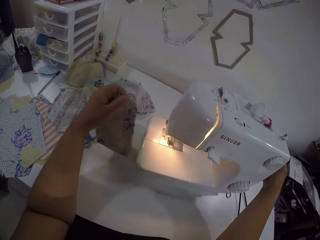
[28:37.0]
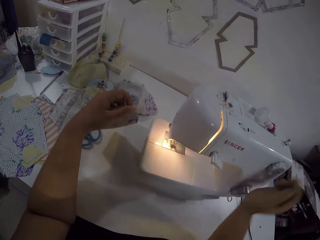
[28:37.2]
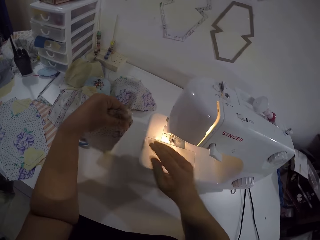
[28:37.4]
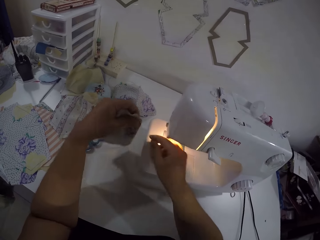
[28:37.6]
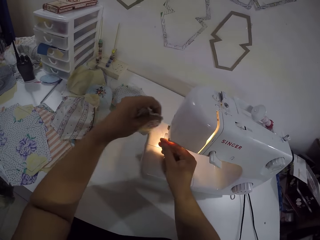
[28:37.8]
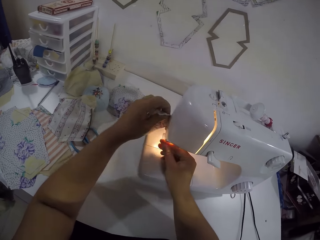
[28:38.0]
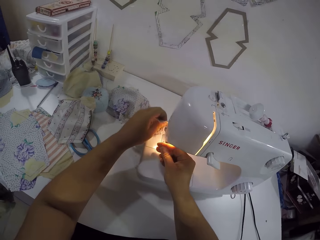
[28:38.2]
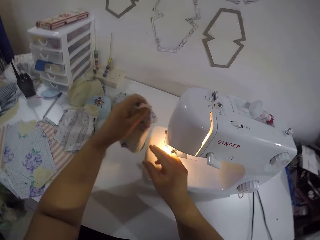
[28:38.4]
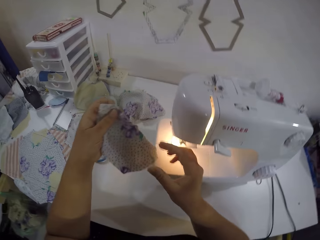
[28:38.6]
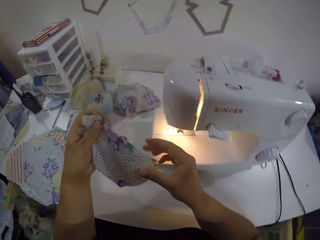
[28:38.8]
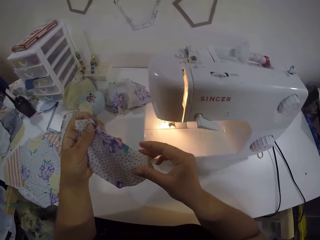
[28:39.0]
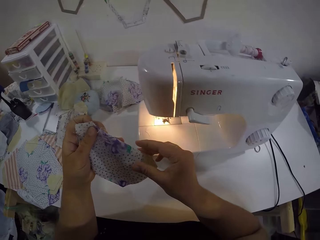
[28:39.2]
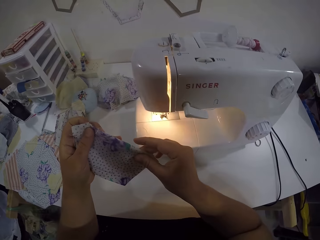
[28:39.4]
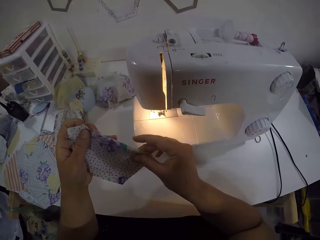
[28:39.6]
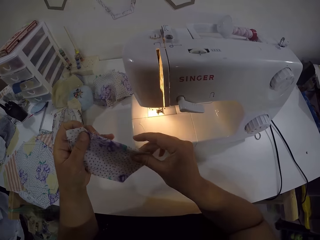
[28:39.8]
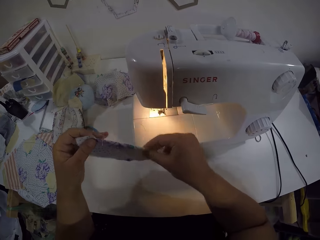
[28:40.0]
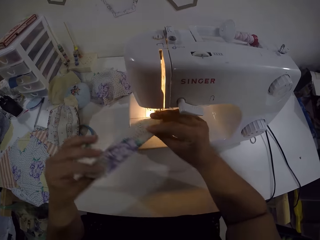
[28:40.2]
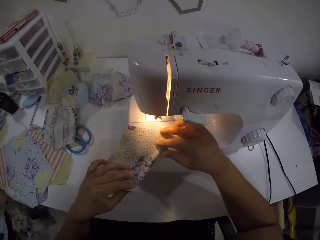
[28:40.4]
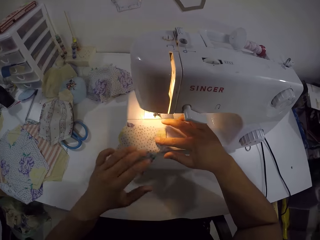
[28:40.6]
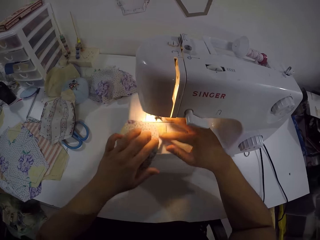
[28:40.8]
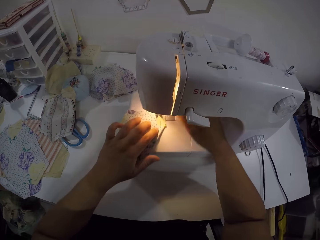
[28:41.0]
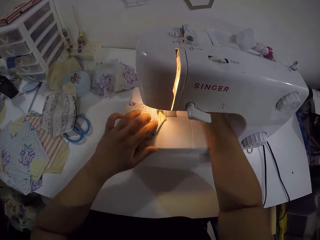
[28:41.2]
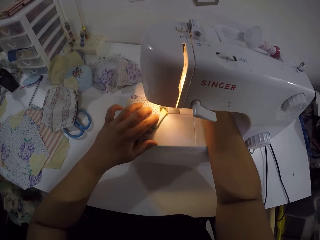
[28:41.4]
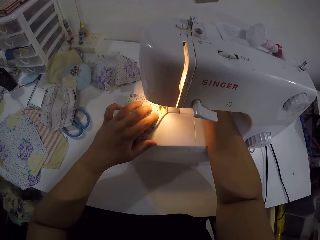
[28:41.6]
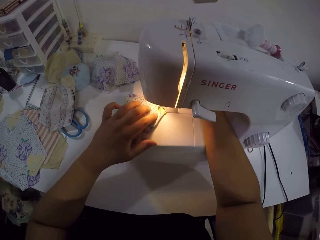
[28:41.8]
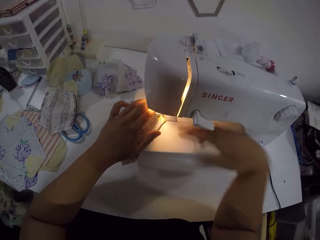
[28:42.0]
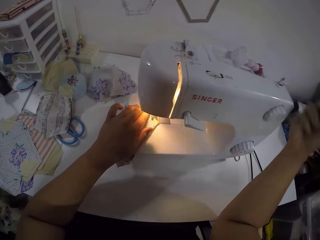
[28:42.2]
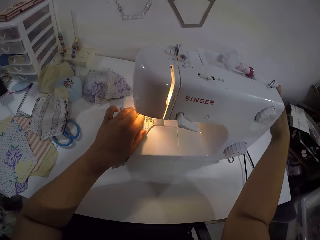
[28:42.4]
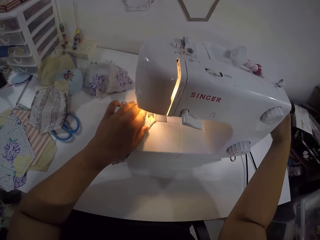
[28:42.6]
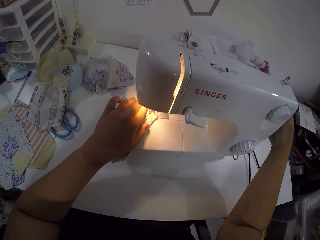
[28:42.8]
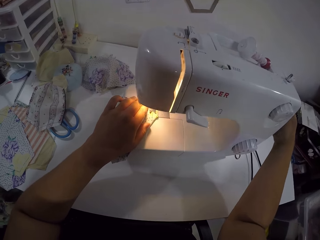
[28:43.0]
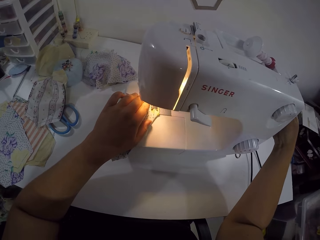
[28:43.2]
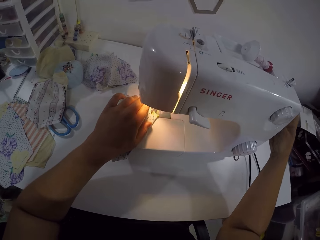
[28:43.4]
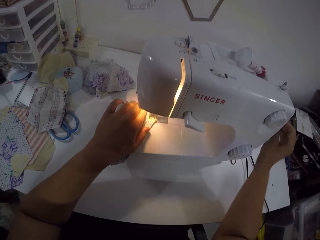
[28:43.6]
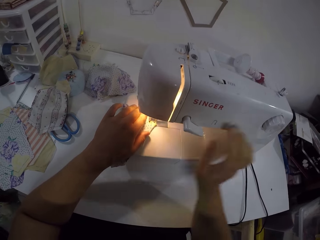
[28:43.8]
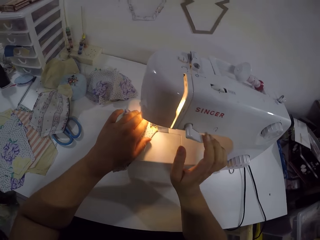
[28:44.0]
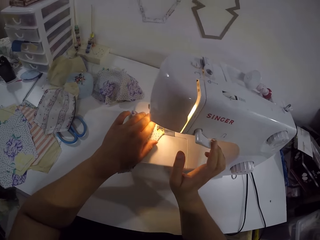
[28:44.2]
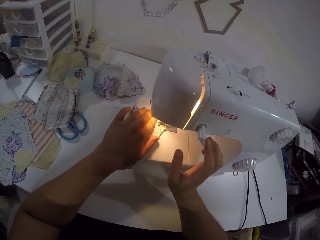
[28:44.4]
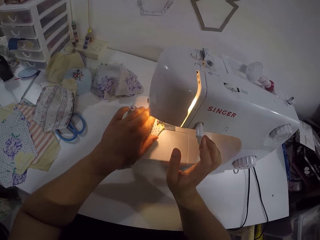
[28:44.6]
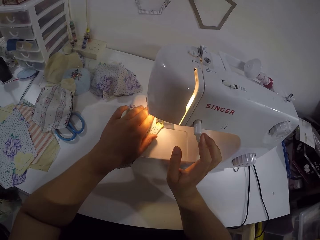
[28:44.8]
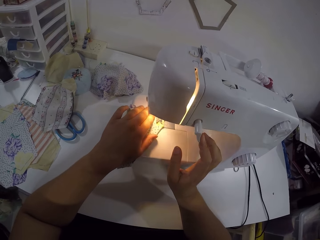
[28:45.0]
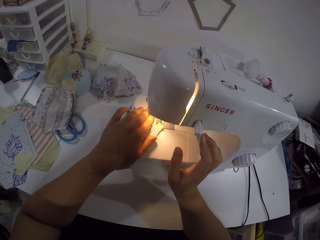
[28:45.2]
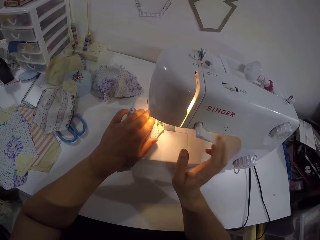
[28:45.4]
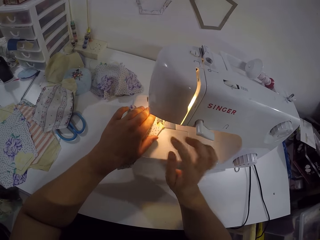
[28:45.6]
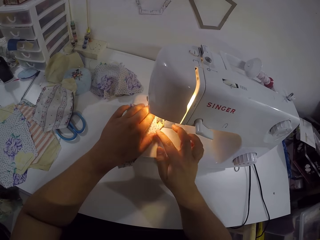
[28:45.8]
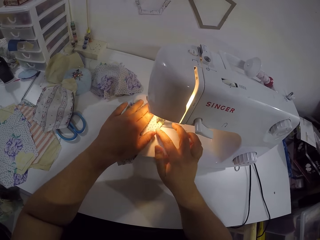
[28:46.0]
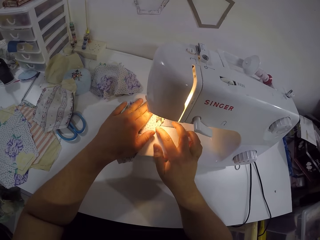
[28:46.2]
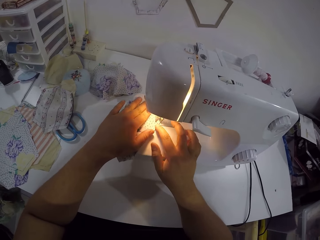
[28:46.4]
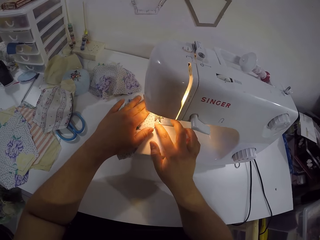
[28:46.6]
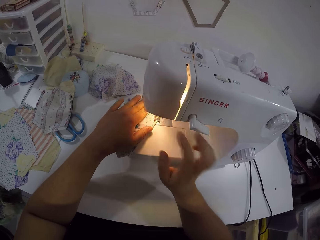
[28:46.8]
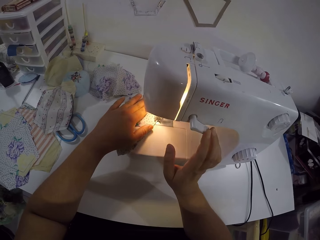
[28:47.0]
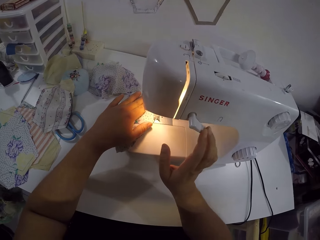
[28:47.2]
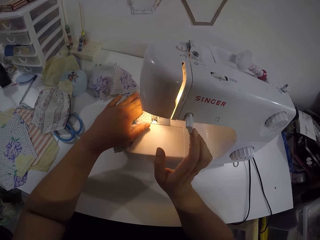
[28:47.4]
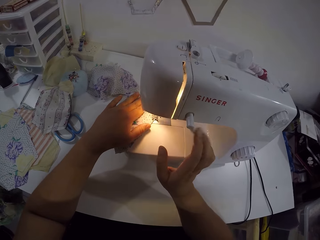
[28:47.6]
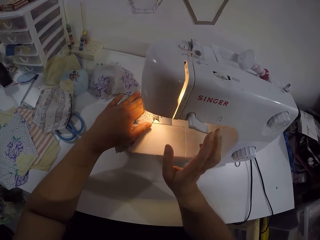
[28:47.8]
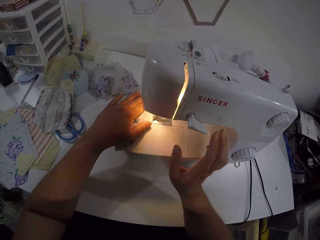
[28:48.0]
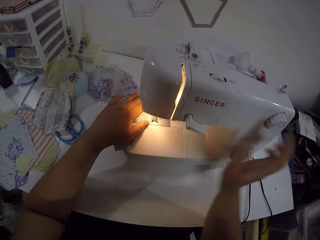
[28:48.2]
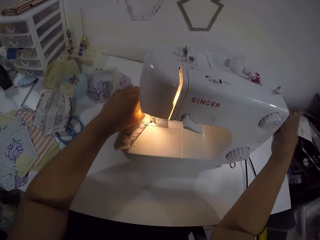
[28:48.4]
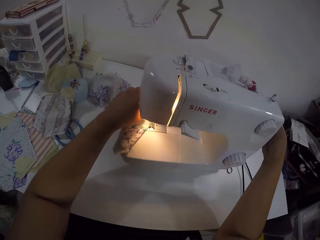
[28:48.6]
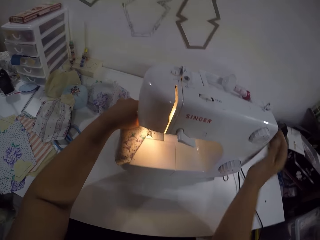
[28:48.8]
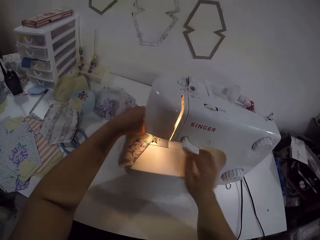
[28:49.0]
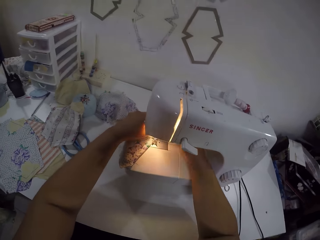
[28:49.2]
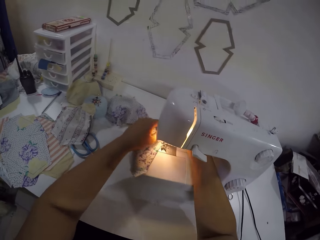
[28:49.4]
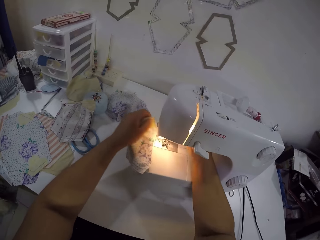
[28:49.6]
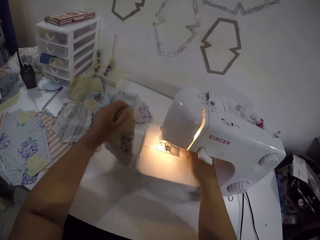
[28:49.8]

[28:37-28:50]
The camera wearer touches the bobbin winder with her right hand. She holds a thread from the cloth with her right hand. She cuts the thread in her right hand with the sewing machine. She touches the string. She touches the fabric. She holds the cloth with both hands. She places the cloth on the sewing machine with both hands. She touches the bobbin winder with her right hand. She adjusts the presser bar lifter. She sews the cloth in her right hand with the sewing machine. She touches the thread tension dial on the sewing machine with her right hand. She sews the fabric. She touches the thread tension dial with her right hand. She adjusts the knob. She touches the bobbin winder with her right hand.

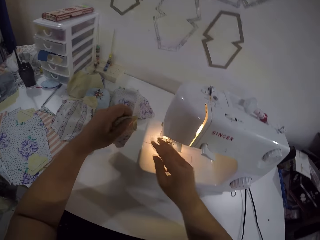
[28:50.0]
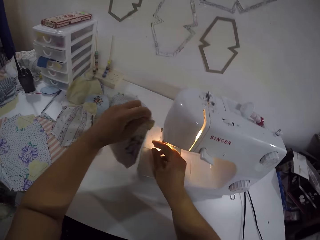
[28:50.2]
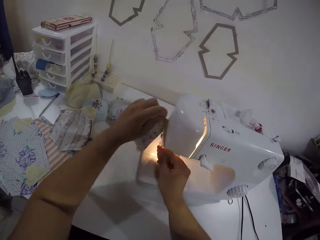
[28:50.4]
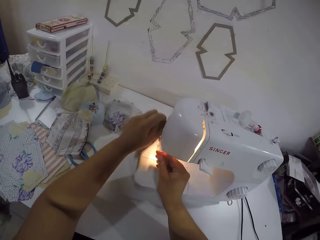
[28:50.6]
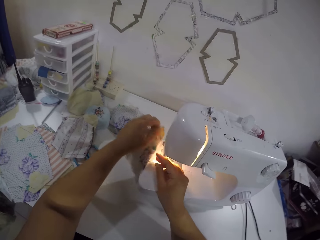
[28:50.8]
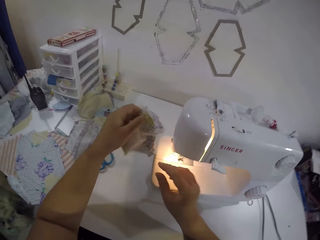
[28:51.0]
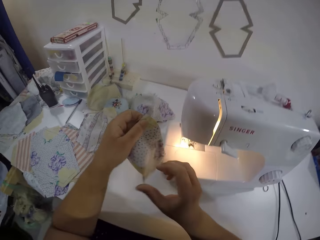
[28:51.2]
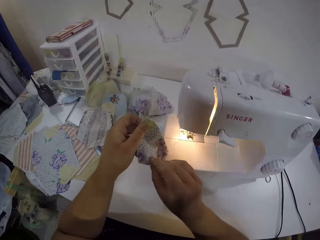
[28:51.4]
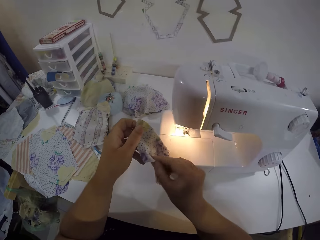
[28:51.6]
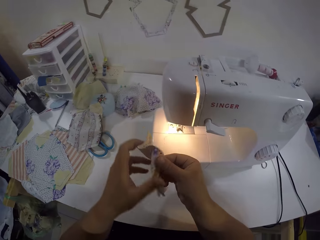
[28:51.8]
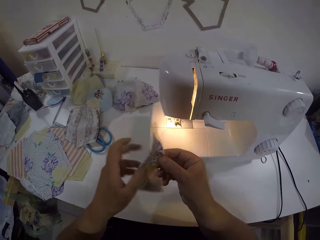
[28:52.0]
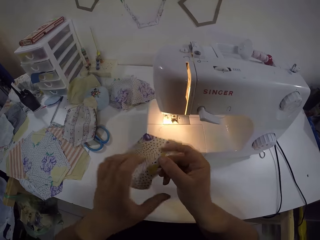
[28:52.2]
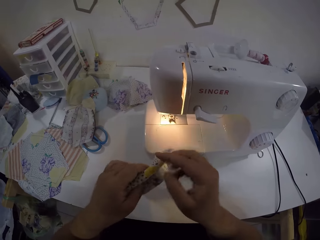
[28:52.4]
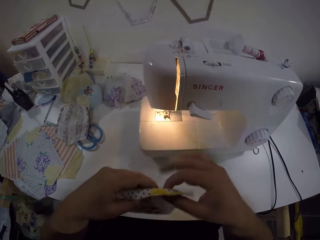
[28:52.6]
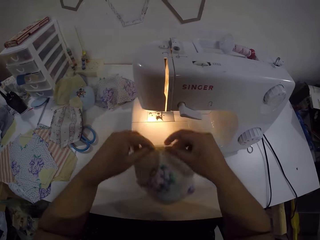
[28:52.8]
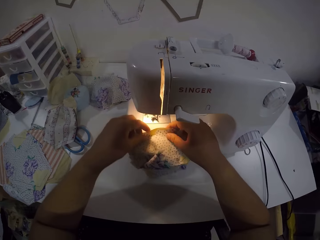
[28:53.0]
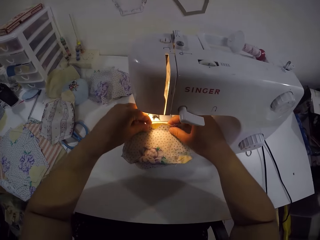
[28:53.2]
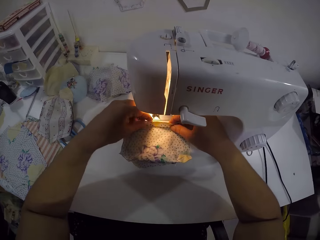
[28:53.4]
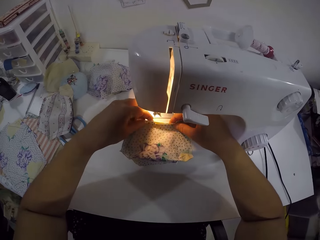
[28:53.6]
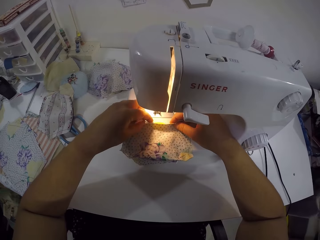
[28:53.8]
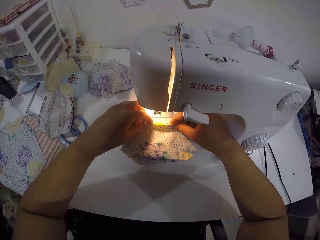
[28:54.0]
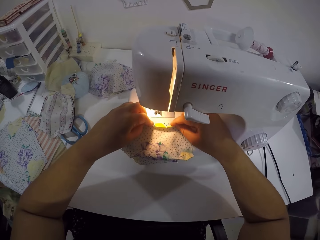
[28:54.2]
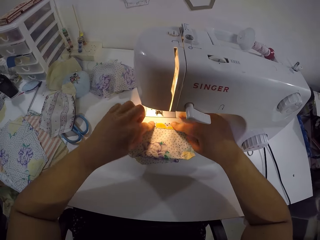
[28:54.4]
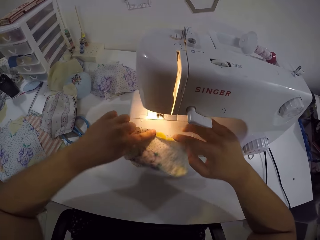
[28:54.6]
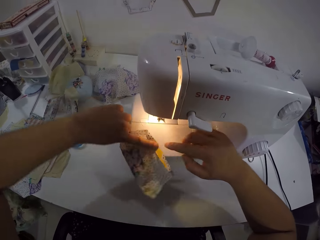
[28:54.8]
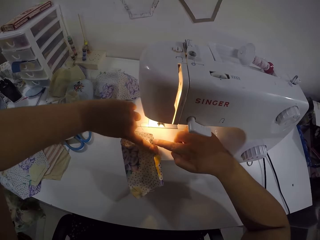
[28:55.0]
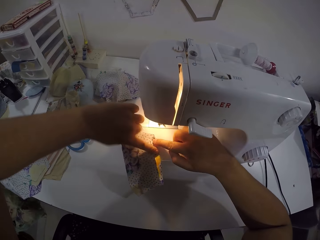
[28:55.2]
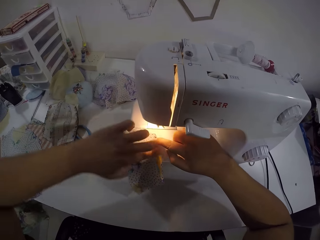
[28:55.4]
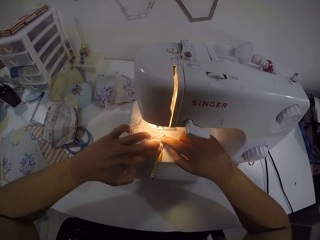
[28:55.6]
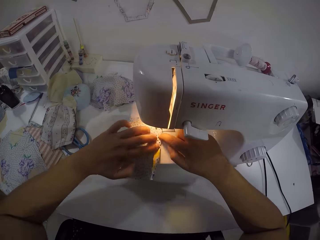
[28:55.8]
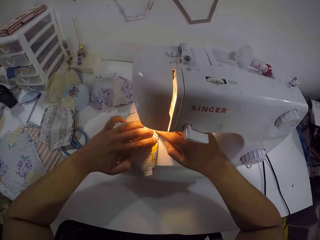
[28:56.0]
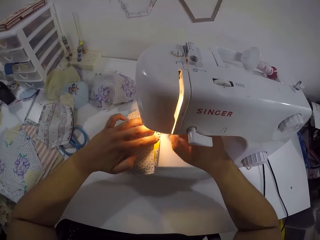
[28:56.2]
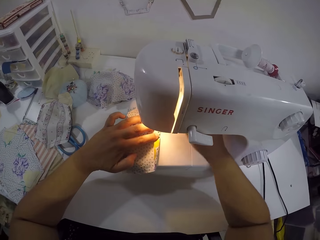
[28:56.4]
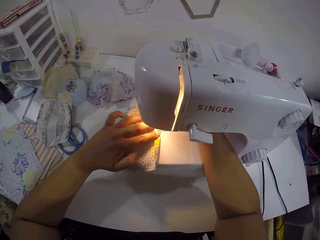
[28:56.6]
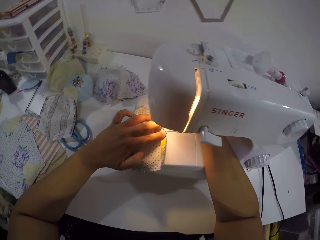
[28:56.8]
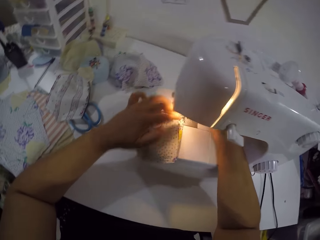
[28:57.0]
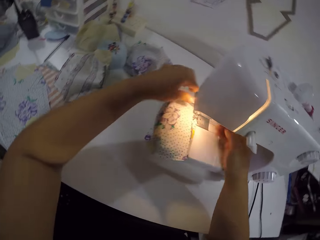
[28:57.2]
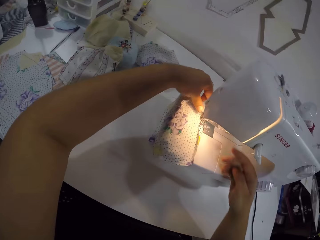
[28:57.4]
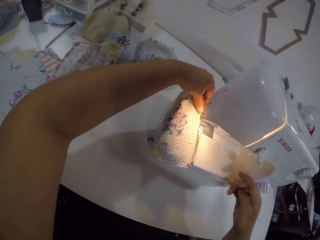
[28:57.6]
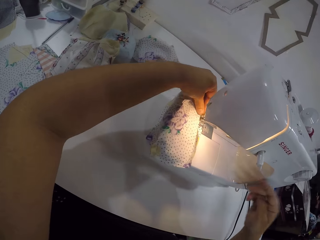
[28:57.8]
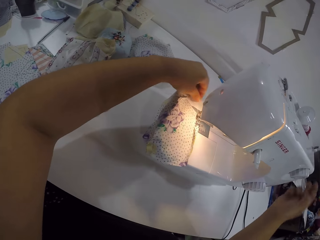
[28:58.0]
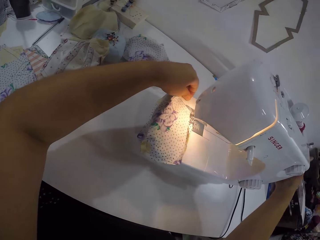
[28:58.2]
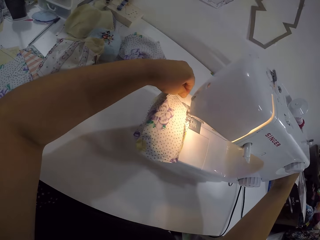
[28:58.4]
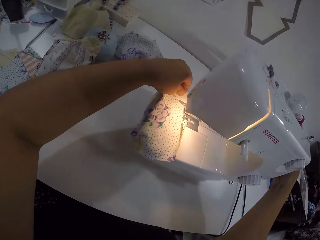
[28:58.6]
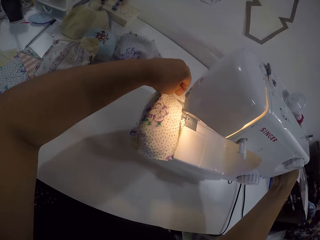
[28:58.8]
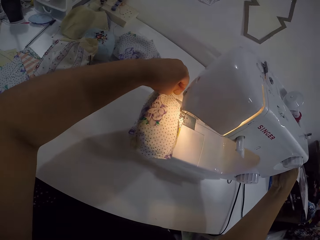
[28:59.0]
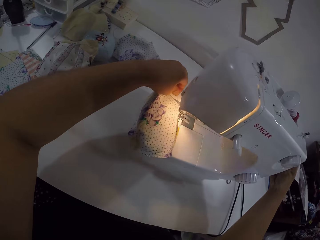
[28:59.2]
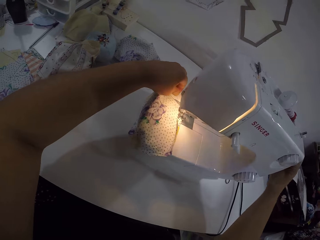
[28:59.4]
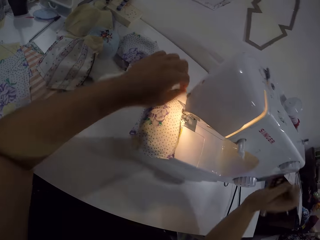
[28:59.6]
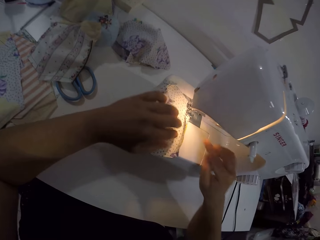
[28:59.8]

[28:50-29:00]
The camera wearer removes the cloth from the sewing machine with her left hand. She lifts the fabric. She holds the cloth with both hands. She drops the cloth in her hands on the machine. She folds the cloth with both hands. She turns the fabric. She sews the fabric. She touches the bobbin winder with her right hand.
